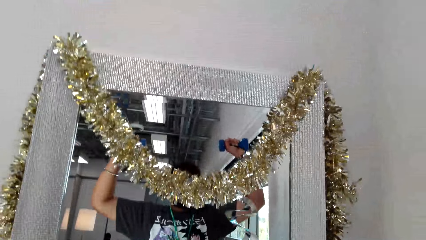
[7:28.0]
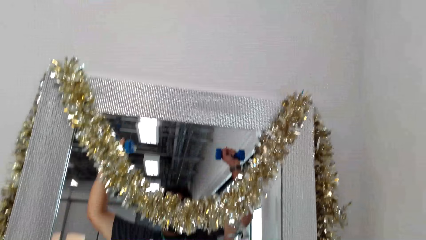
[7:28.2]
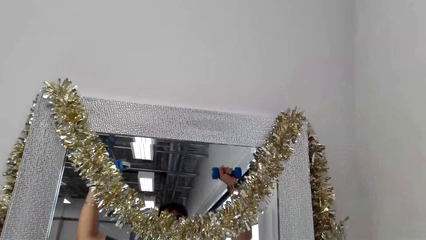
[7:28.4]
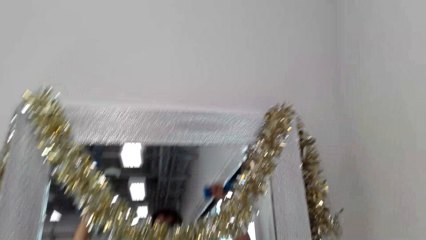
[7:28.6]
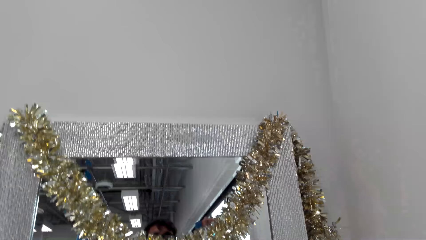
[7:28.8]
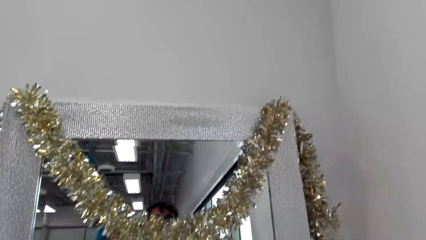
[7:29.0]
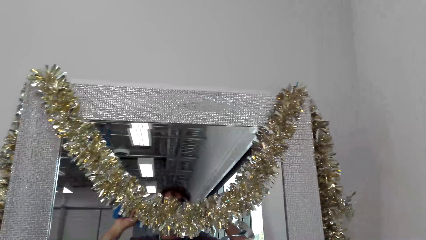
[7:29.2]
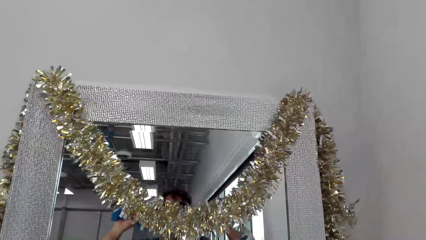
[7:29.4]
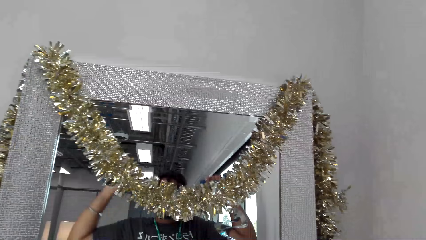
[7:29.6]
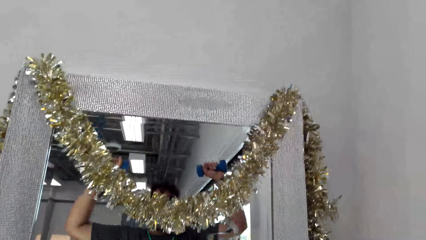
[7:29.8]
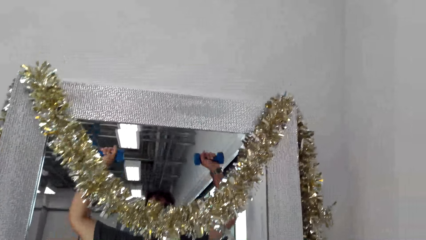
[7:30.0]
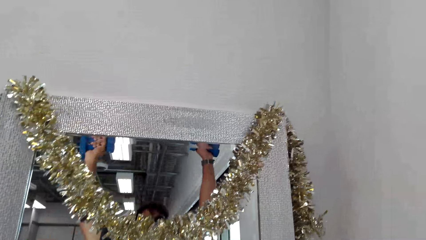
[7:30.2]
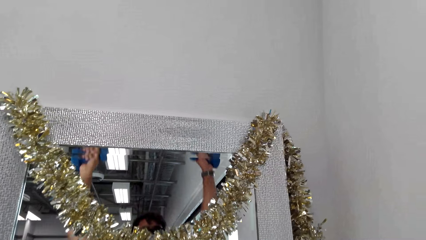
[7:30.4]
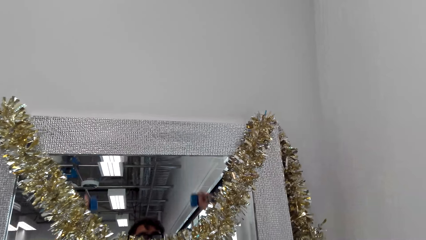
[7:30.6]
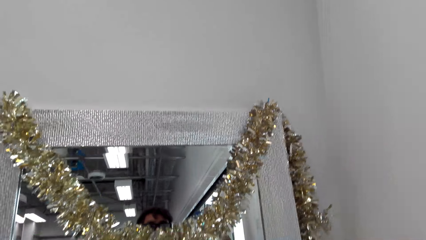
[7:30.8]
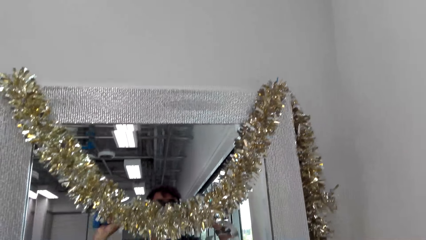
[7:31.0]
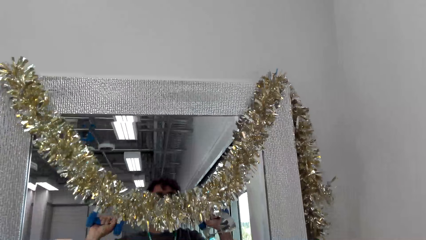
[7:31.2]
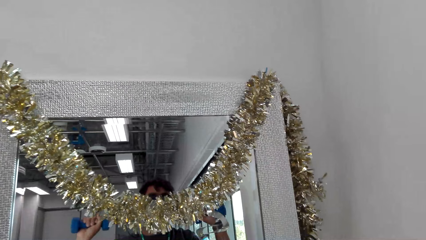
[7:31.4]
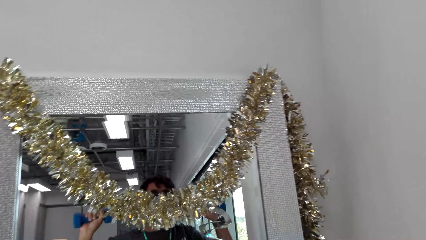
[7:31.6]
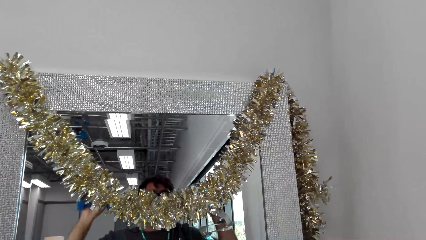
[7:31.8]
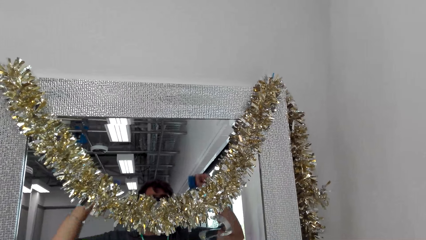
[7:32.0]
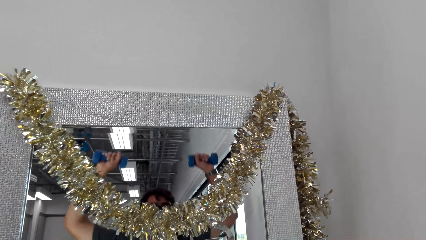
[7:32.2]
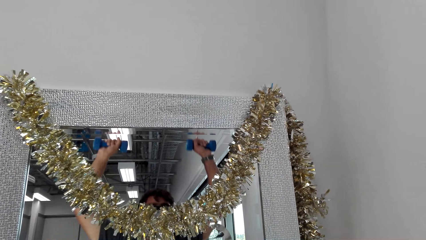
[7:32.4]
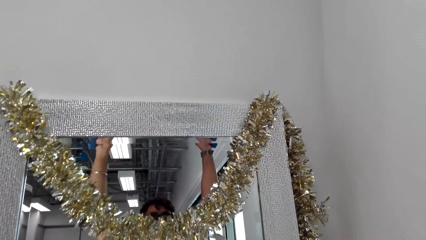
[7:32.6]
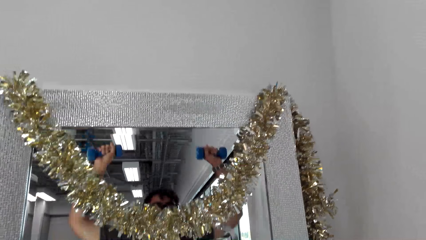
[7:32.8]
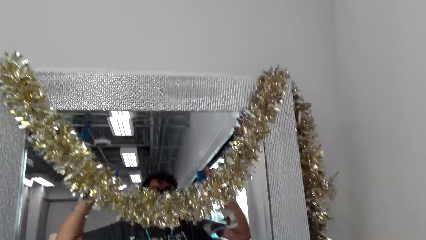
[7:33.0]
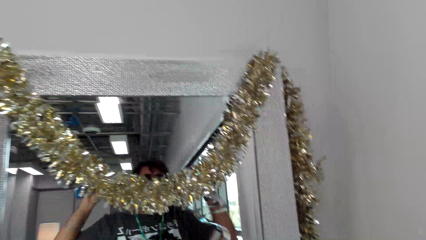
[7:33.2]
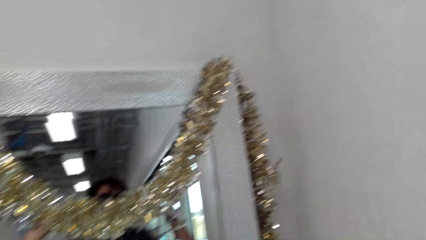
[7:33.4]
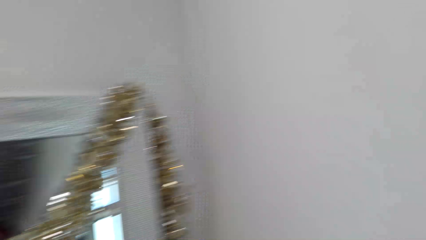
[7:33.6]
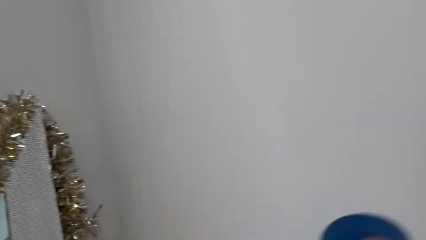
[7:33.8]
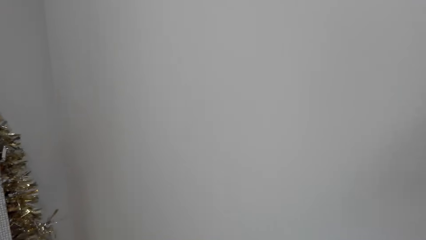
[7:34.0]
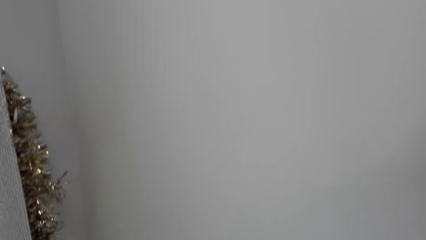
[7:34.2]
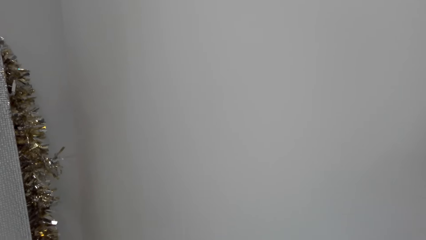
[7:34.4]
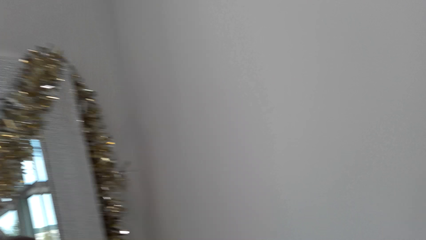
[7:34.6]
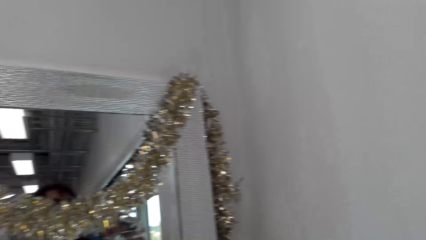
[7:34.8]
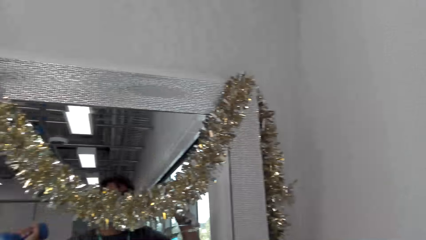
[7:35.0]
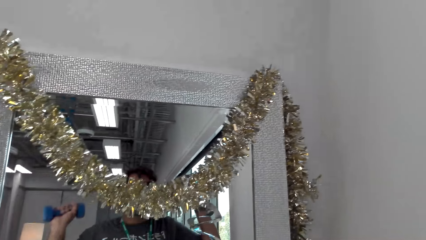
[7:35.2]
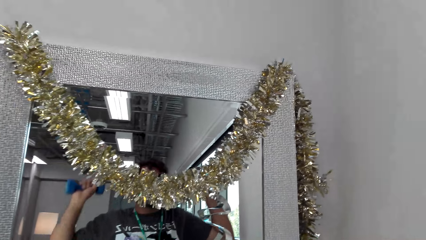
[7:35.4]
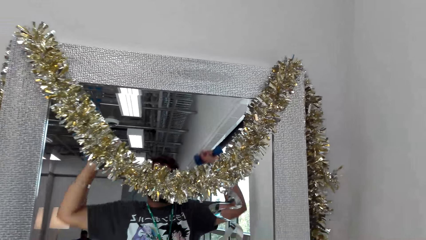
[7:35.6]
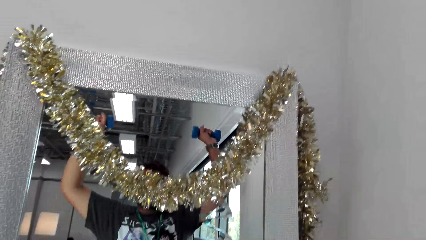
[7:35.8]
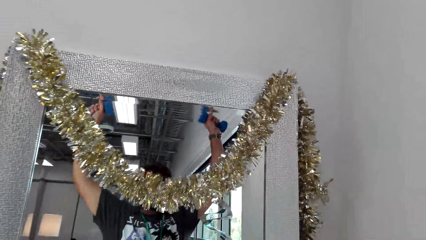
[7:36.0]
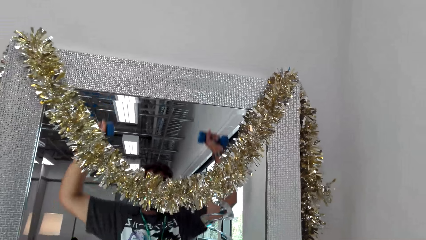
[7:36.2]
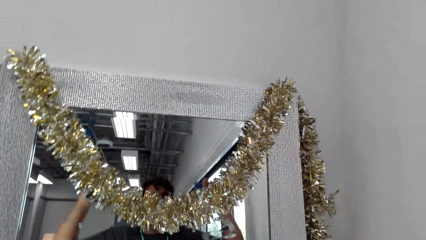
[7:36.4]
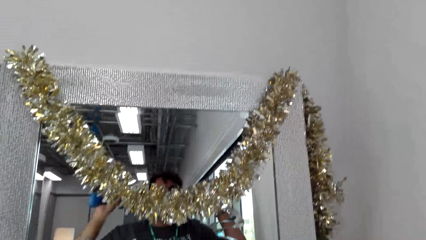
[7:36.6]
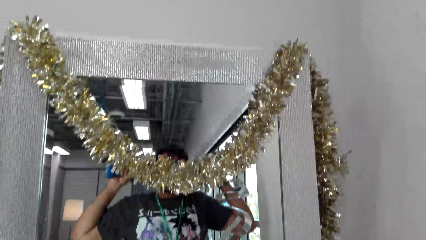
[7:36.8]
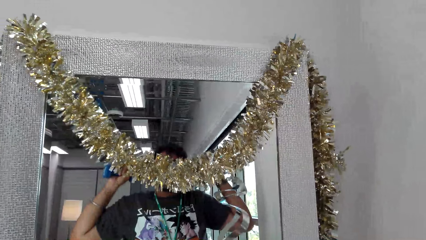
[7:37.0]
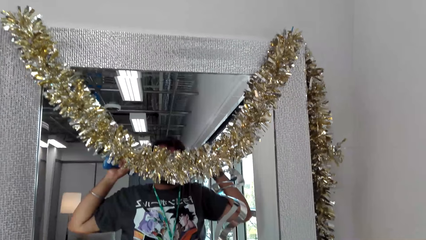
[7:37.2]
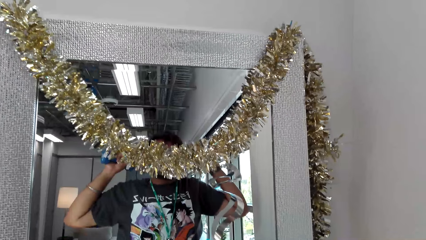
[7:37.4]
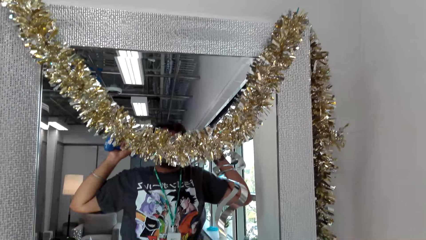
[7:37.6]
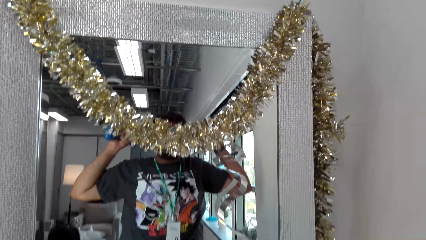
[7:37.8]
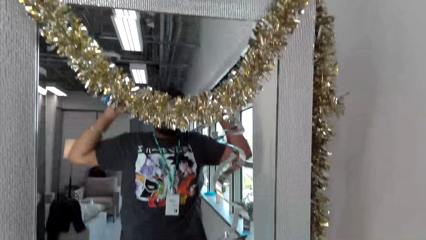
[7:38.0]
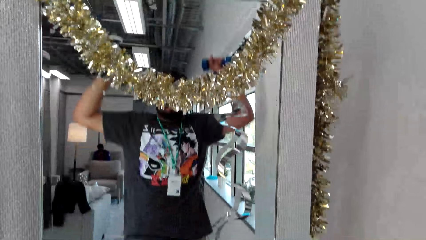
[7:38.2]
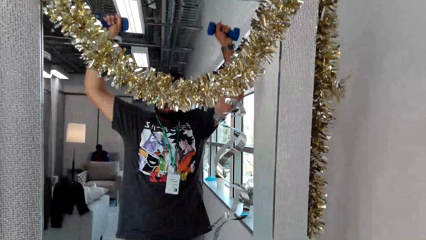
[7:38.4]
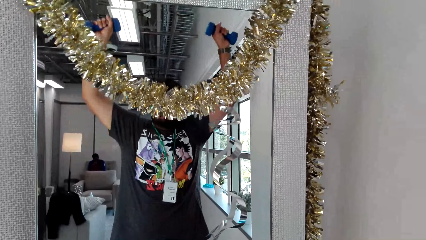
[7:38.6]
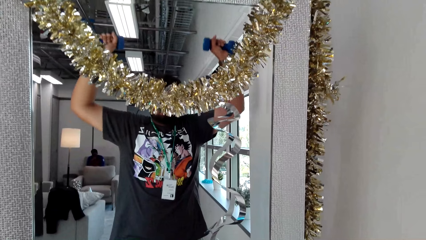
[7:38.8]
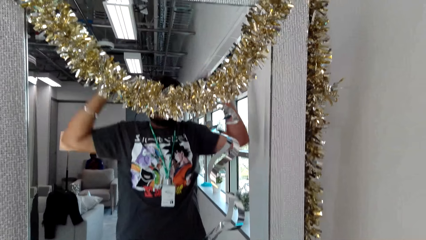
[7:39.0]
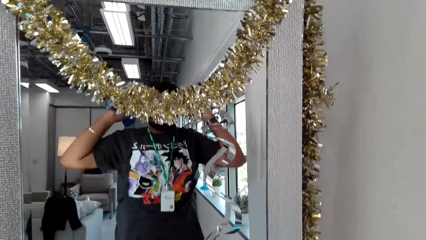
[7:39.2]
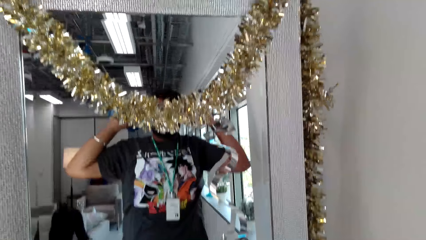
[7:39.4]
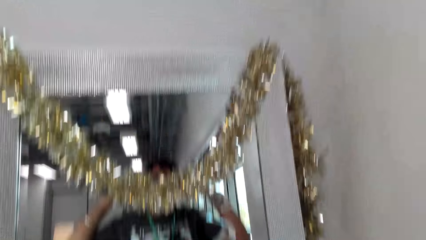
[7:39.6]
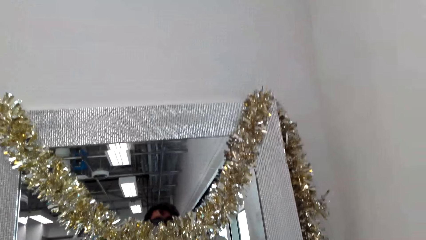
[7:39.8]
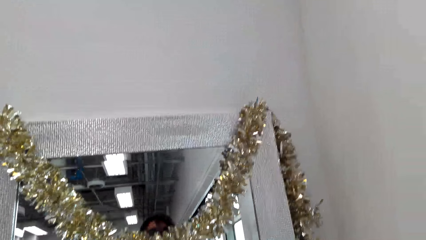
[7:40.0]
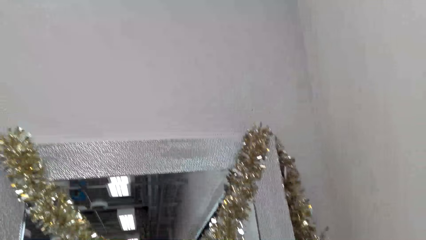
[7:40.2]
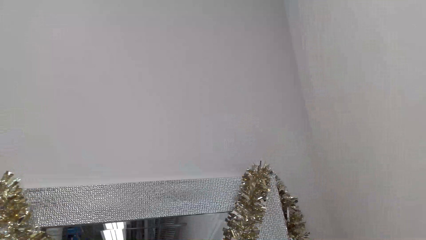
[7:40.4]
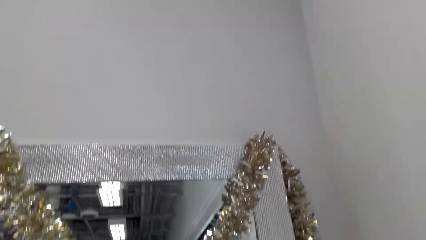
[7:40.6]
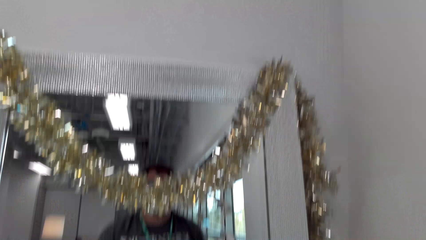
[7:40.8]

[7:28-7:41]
The camera wearer looks around. They do body fitness exercise with dumbbells.

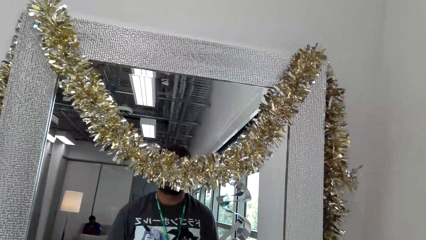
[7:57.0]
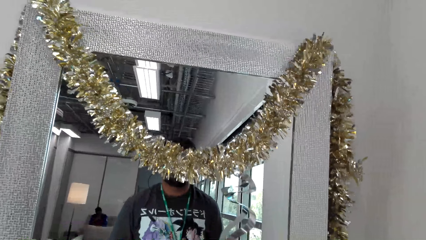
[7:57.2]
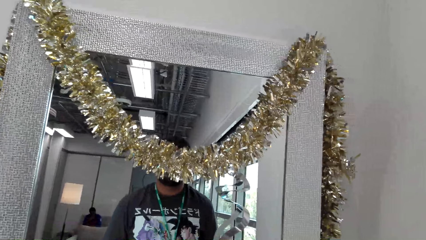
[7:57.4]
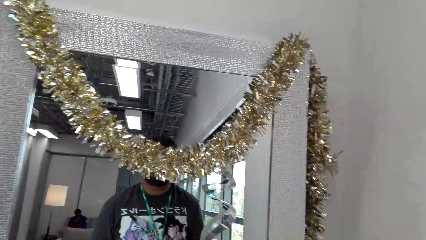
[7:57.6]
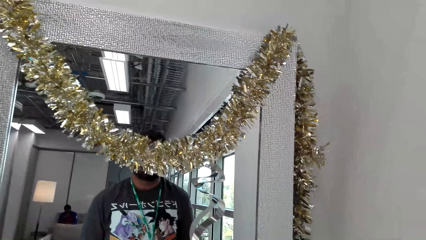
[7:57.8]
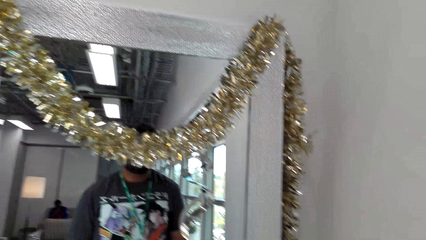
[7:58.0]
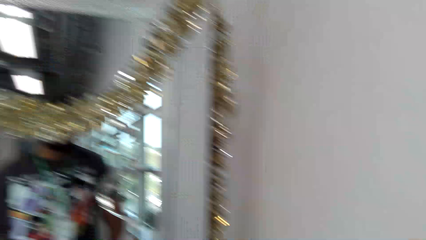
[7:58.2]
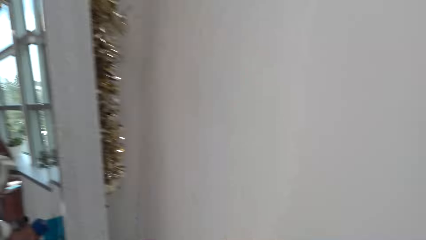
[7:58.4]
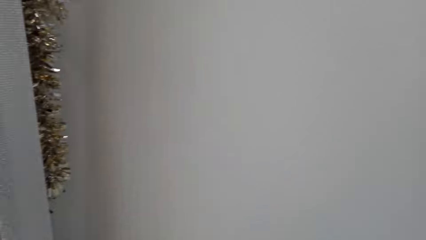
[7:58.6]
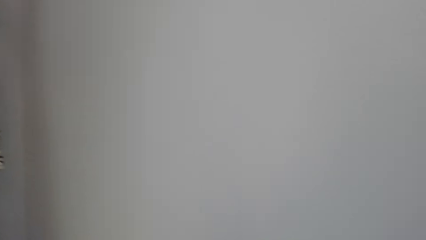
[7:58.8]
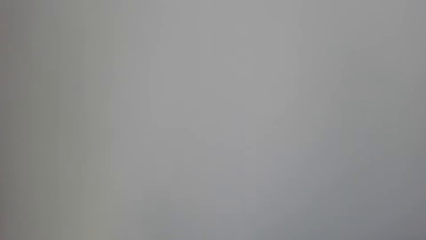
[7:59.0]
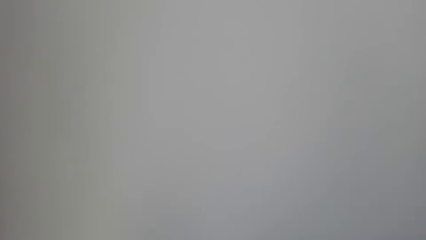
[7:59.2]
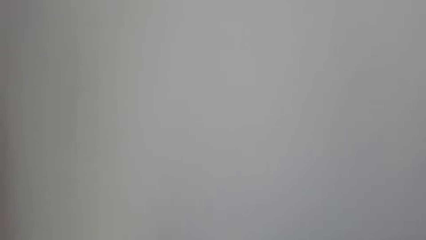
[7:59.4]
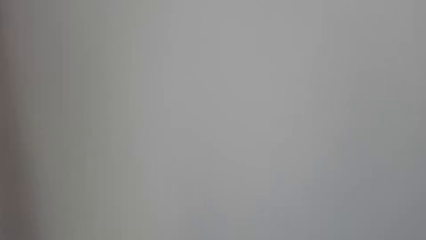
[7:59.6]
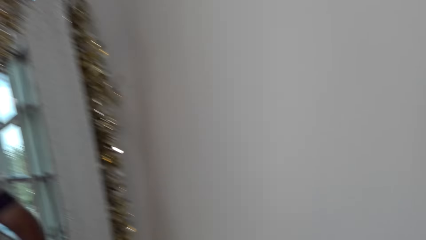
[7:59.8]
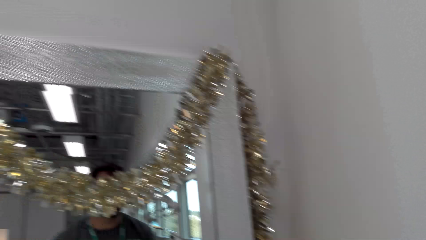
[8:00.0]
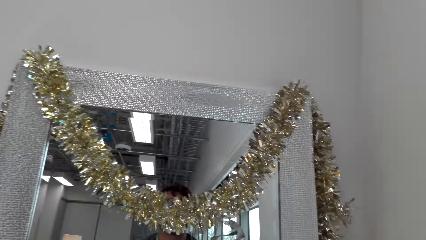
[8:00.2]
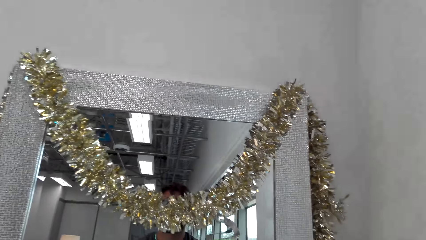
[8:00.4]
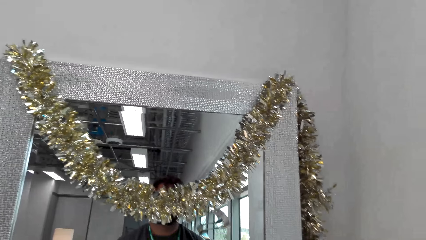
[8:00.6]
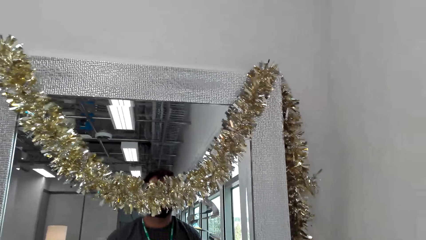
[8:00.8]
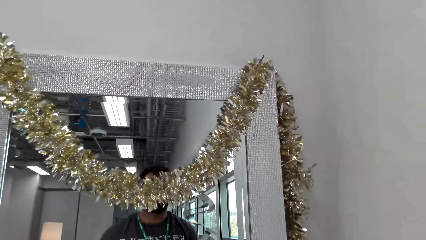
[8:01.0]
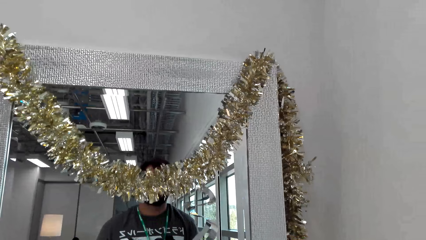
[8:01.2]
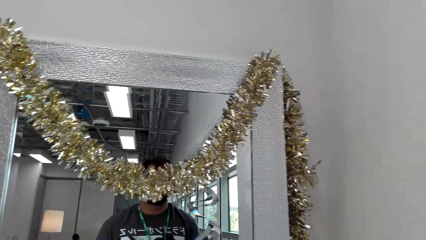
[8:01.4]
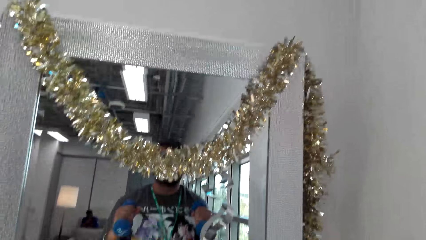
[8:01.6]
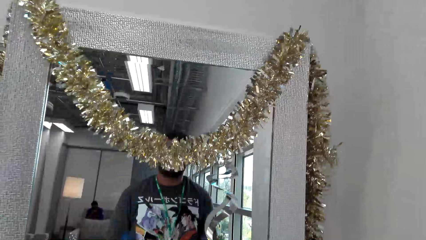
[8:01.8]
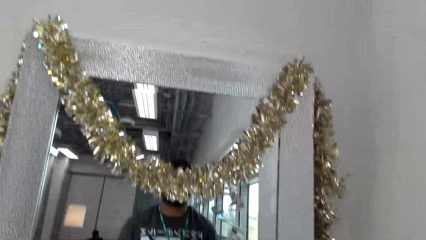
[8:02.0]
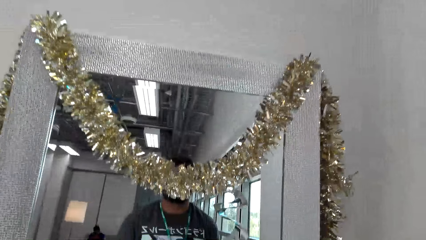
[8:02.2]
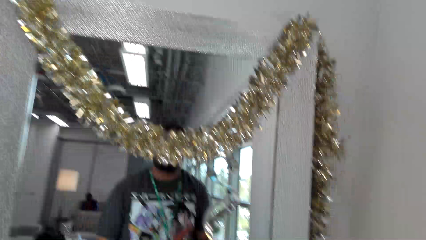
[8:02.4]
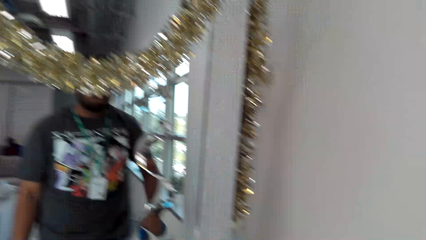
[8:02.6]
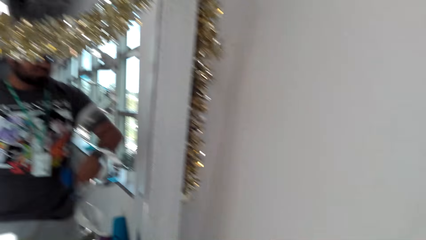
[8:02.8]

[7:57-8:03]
The camera wearer looks around. They do body fitness exercise with dumbbells.
